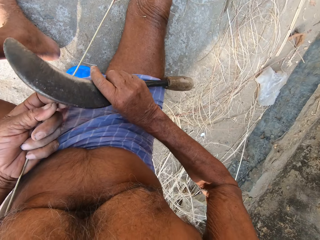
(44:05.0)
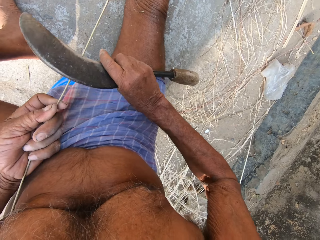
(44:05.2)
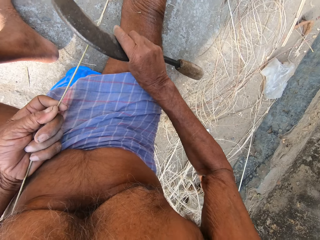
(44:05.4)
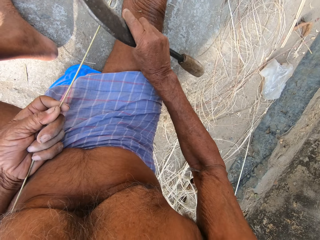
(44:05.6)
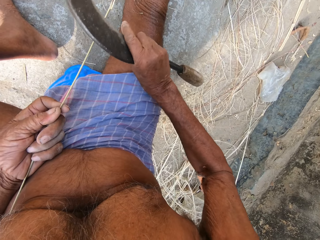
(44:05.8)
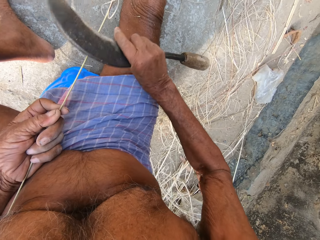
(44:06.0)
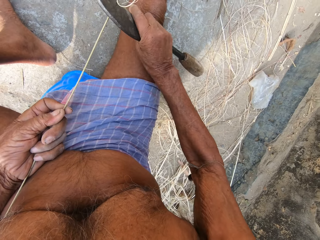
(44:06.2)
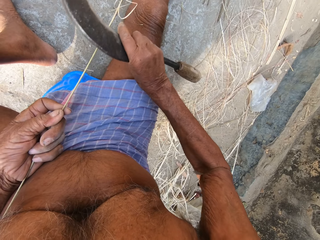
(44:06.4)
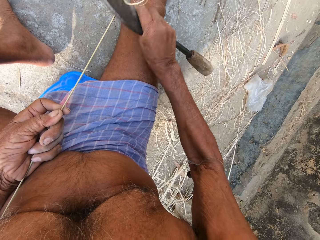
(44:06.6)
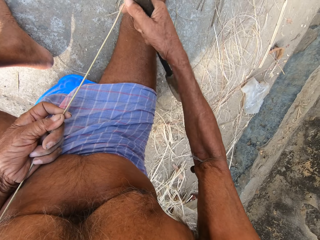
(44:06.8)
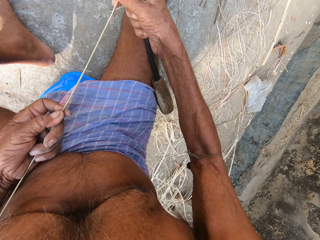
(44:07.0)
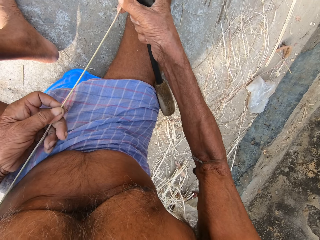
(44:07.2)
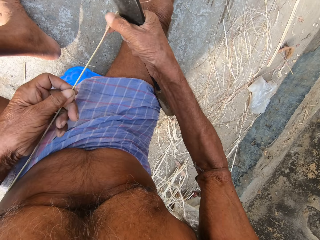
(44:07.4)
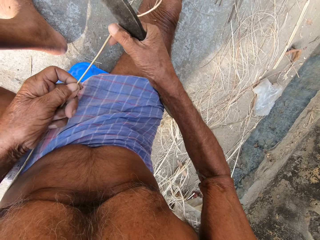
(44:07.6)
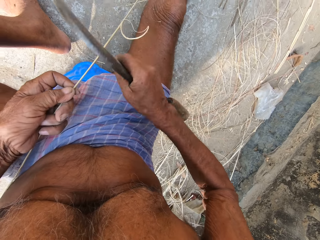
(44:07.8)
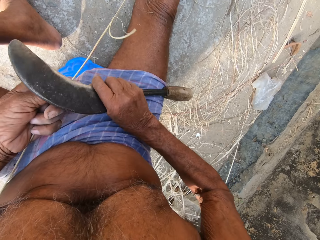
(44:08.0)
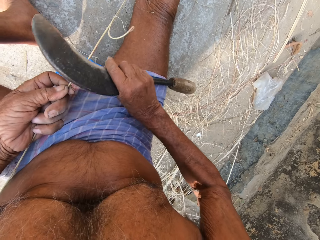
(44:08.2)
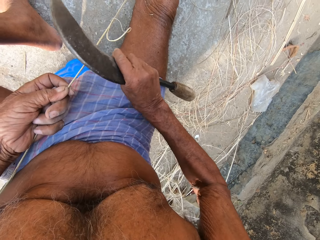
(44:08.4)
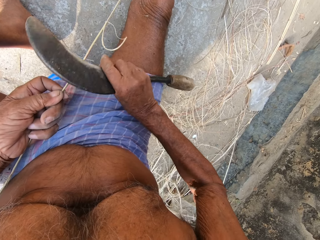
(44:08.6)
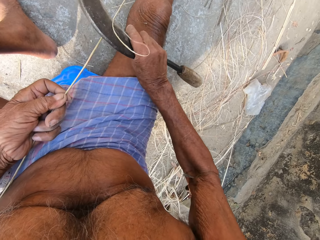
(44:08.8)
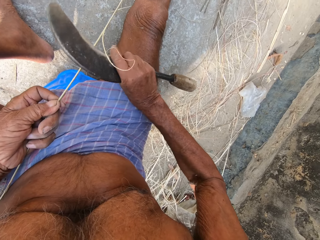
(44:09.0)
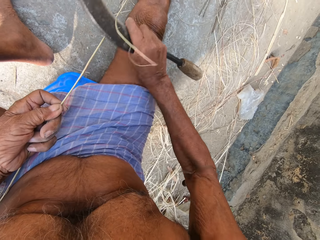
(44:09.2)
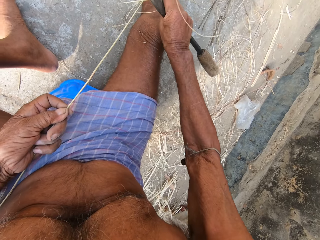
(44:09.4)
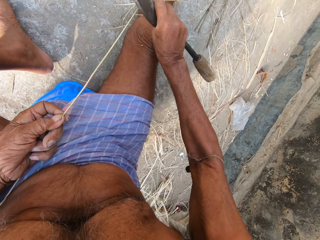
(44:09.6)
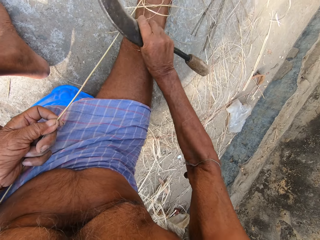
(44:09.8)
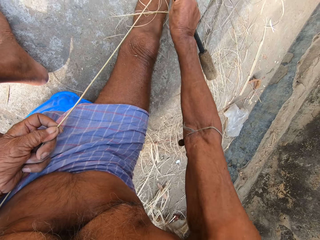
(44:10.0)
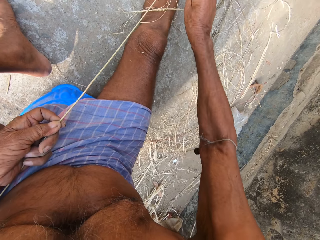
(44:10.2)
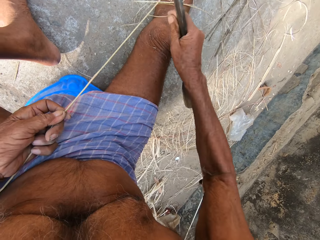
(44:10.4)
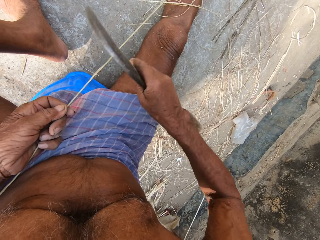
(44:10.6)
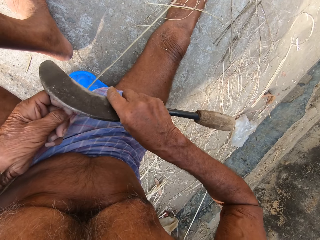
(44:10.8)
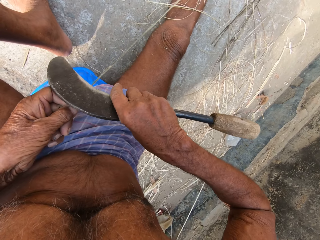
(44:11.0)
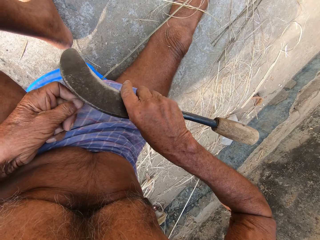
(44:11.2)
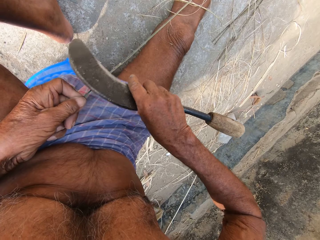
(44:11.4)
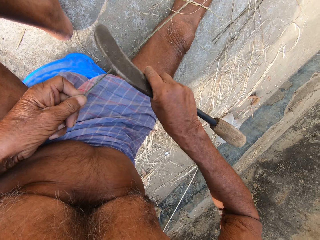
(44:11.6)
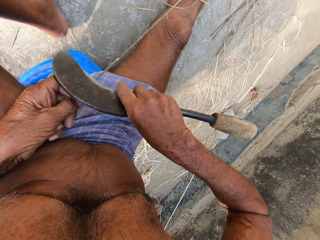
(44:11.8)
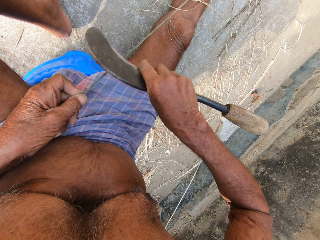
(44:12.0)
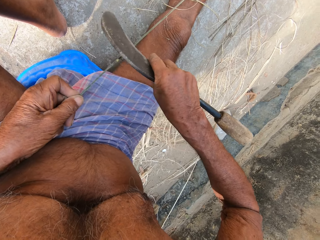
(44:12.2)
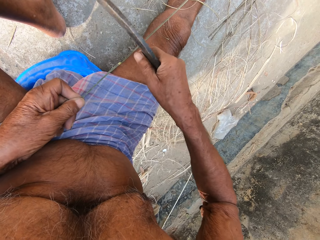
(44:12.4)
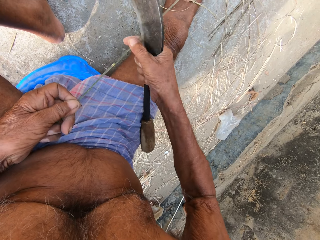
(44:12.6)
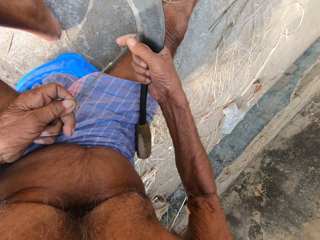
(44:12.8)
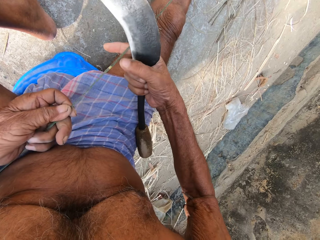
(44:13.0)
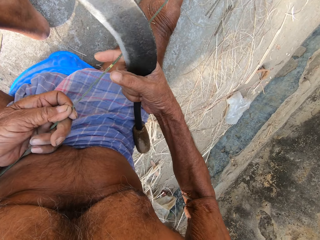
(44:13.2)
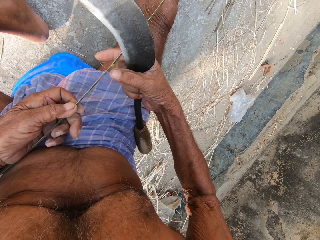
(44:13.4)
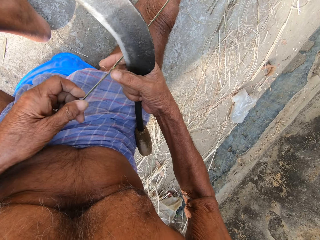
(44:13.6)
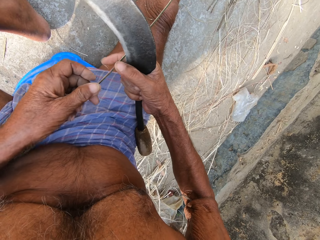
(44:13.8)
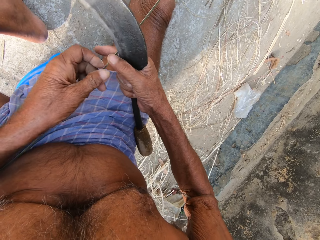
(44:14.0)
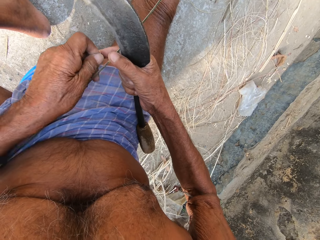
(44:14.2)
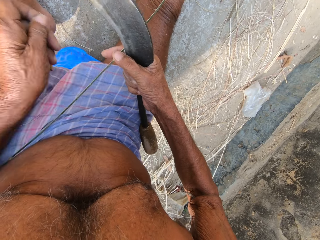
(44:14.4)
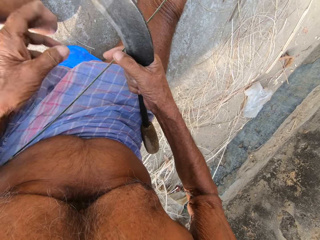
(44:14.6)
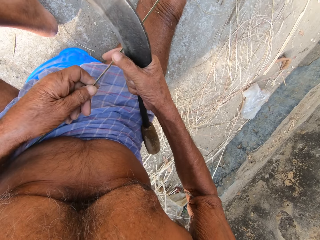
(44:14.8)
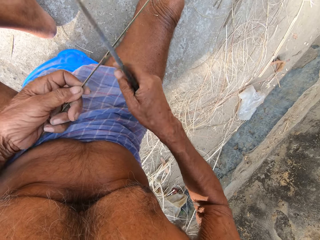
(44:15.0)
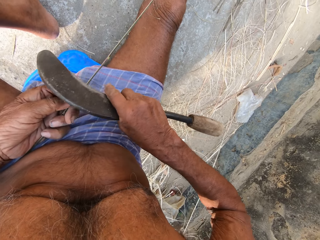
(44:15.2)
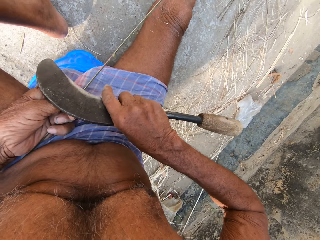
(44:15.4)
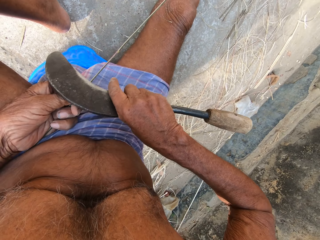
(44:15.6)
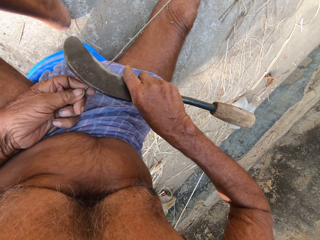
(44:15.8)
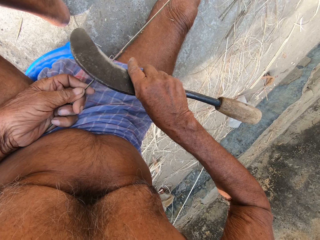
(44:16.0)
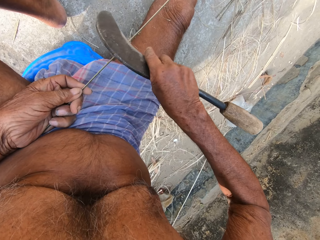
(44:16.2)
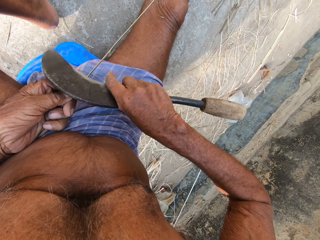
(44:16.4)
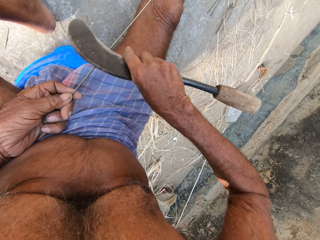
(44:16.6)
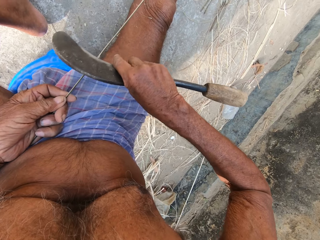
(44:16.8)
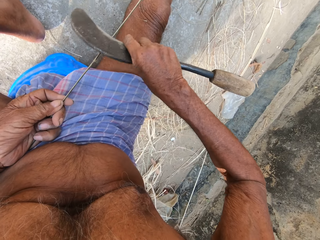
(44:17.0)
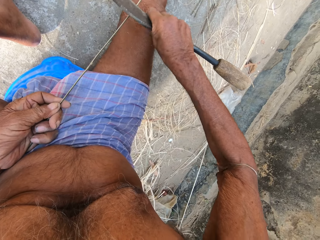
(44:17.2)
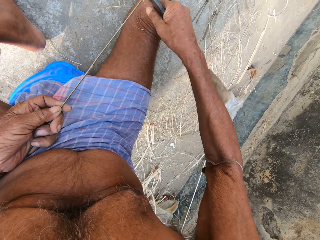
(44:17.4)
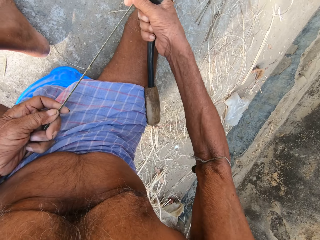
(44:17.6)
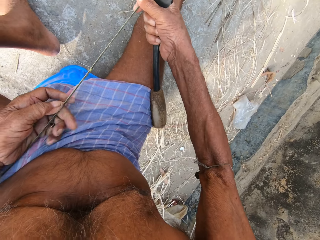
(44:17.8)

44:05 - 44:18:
The camera wearer trims the woven stick with a sickle tool. They pull the woven stick. They trim the woven stick with the sickle tool. They move the sickle tool. They trim the woven stick with the sickle tool. They touch the woven stick. They move the sickle tool. They trim the woven stick with the sickle tool.

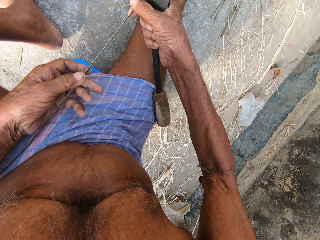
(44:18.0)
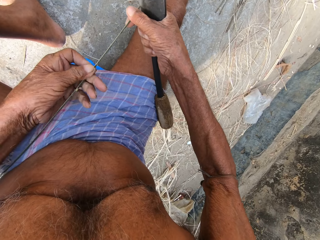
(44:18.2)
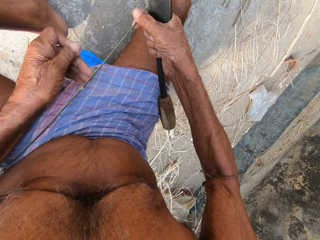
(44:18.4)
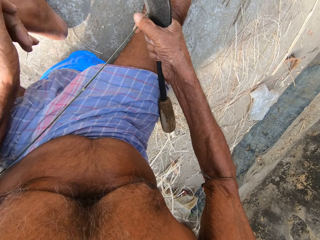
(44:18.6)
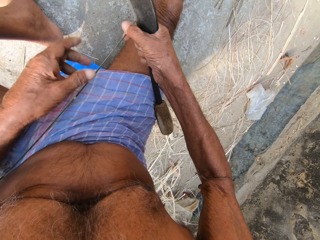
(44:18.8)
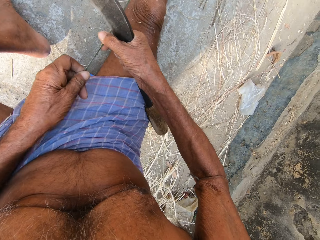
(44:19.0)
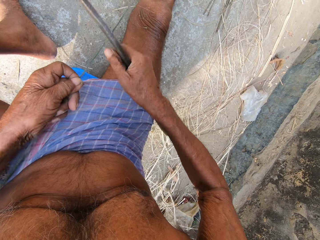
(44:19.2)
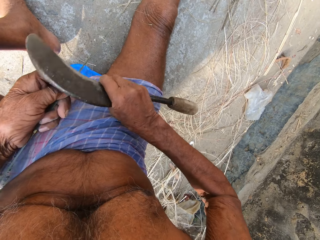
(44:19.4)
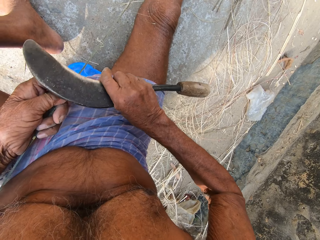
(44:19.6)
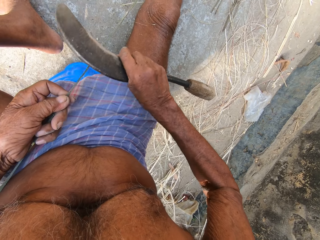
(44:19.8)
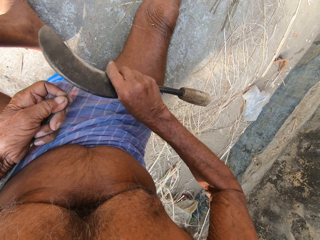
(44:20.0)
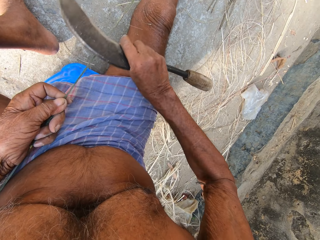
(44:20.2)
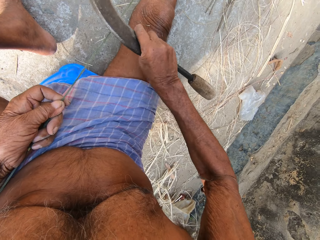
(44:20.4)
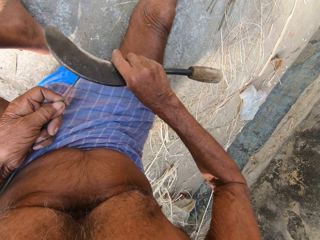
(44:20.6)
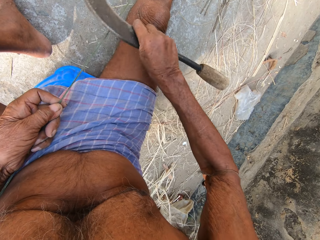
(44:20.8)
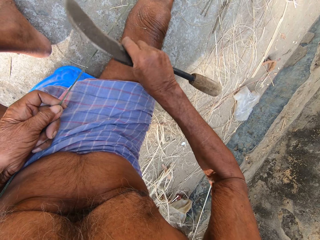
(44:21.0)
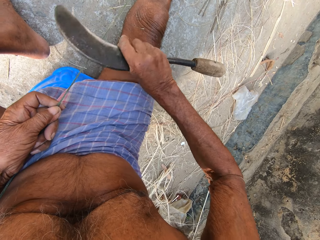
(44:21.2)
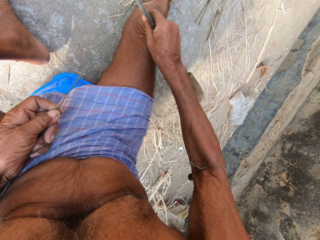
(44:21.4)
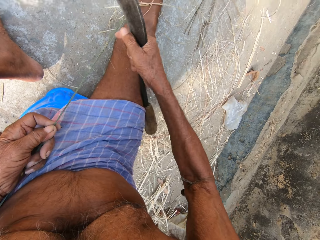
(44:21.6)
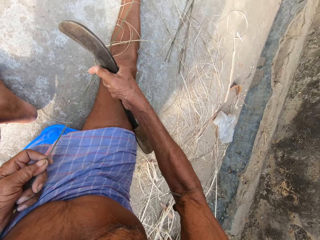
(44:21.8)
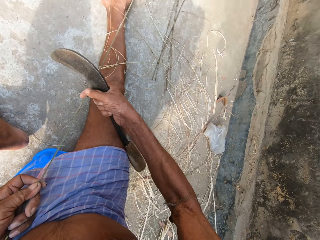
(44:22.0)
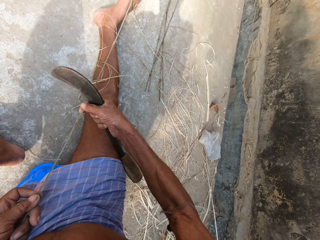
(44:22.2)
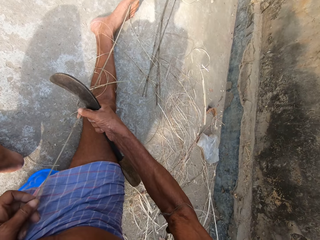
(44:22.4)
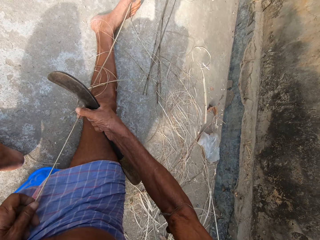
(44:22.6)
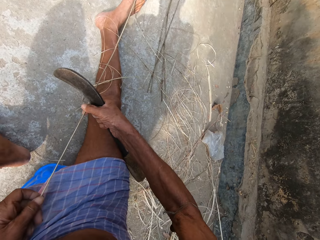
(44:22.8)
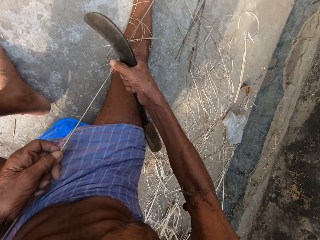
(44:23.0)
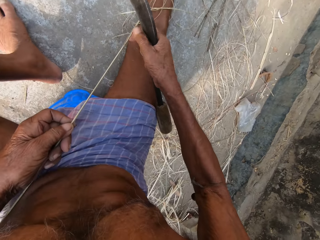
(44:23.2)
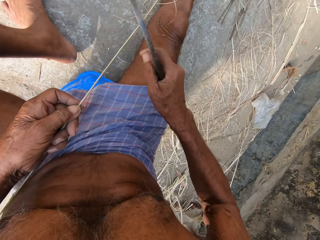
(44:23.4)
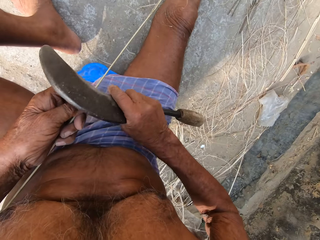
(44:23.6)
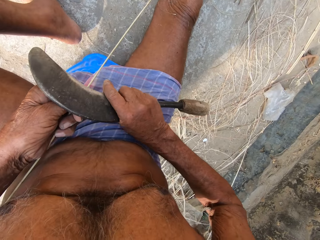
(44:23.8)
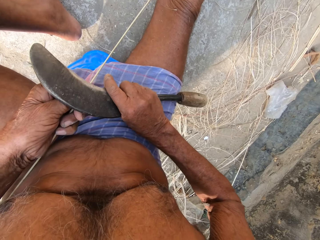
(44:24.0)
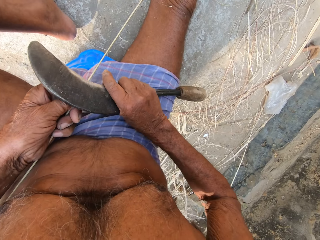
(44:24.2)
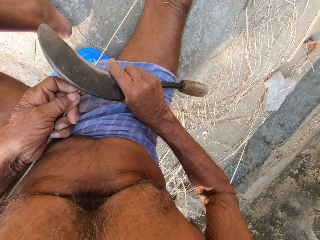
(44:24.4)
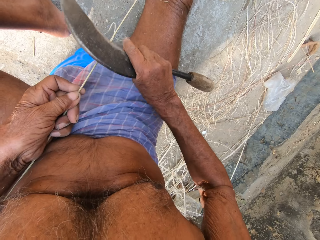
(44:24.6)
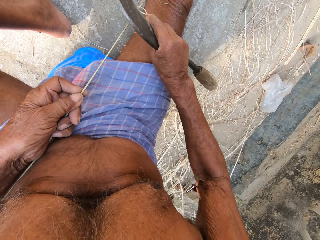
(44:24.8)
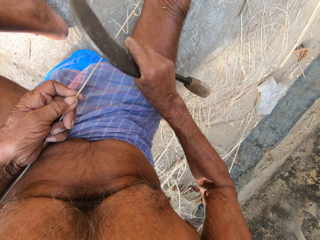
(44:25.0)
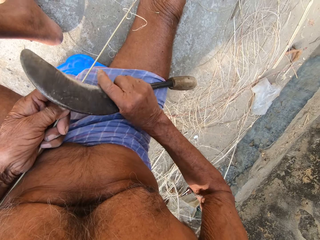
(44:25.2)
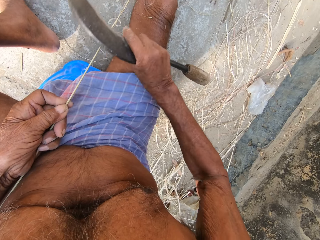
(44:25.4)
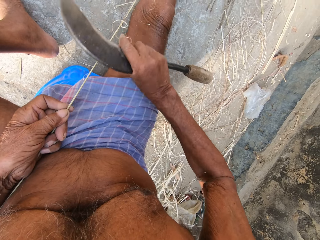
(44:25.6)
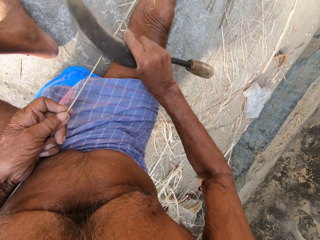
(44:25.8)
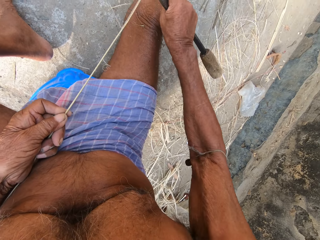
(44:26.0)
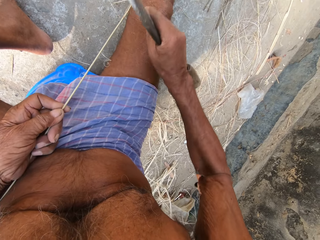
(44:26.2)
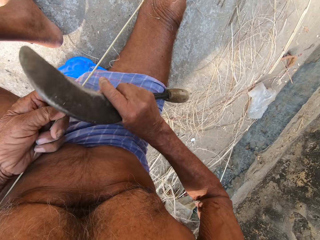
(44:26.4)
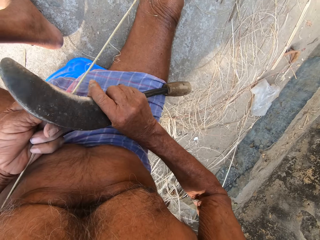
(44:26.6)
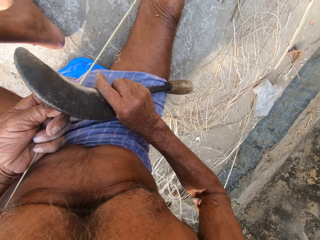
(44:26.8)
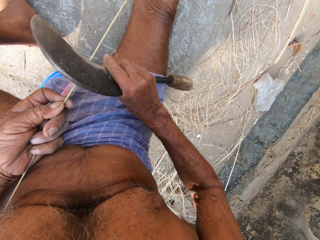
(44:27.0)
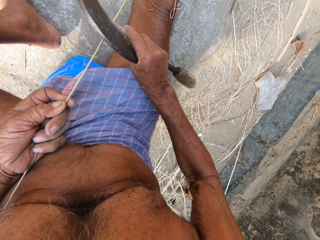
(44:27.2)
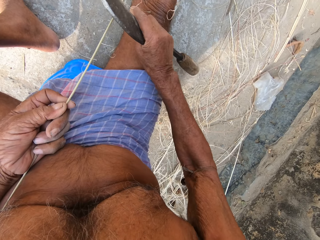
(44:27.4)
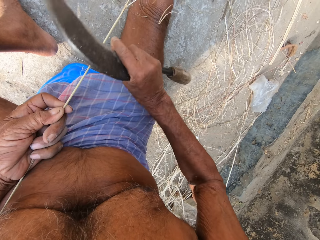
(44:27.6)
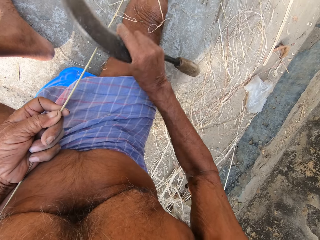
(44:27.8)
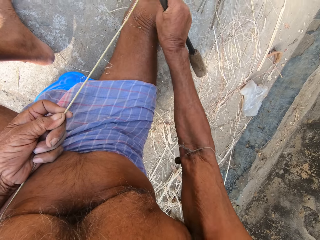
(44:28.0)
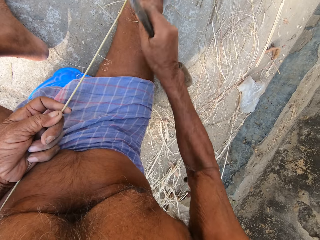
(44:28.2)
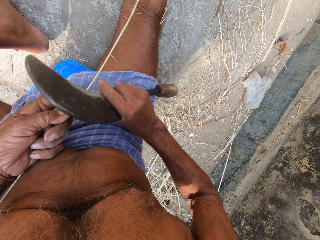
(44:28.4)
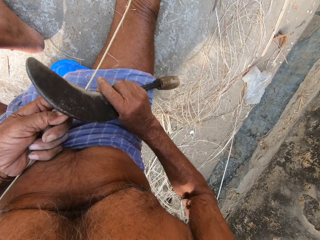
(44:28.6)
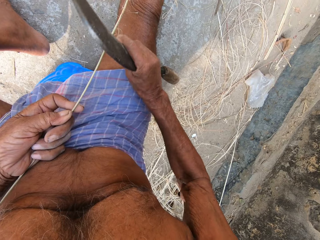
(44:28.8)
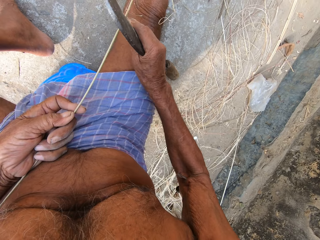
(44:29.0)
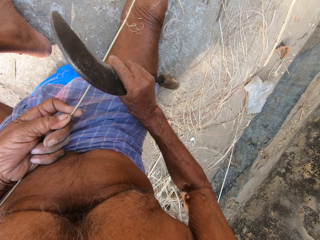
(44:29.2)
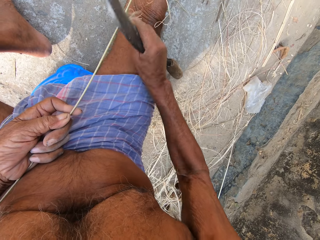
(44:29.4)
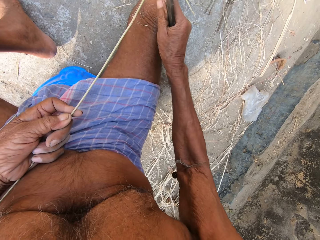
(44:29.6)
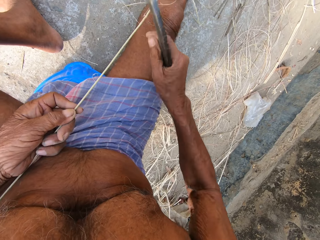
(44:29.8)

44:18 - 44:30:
The camera wearer pulls the woven stick. They look at the woven stick. They move the sickle tool. They trim the woven stick with a sickle tool. They look at the woven stick. They move the sickle tool. They trim the woven stick with the sickle tool. They move the sickle tool. They trim the woven stick with the sickle tool.
